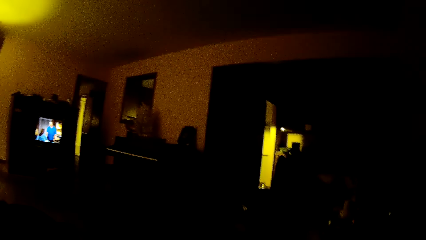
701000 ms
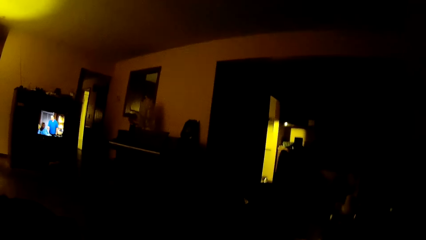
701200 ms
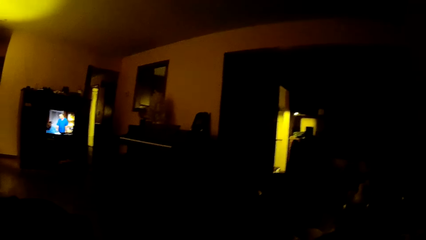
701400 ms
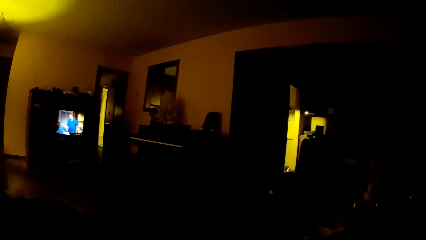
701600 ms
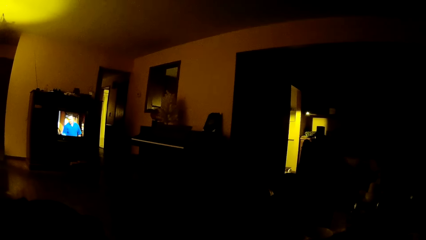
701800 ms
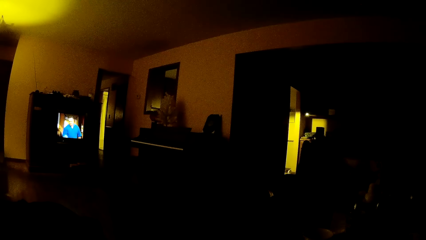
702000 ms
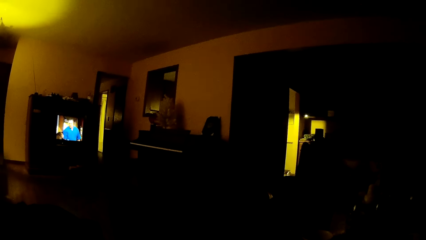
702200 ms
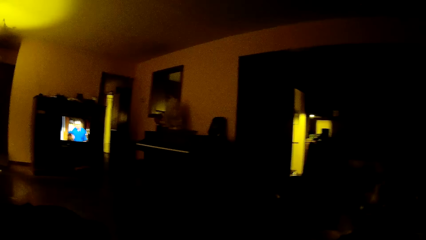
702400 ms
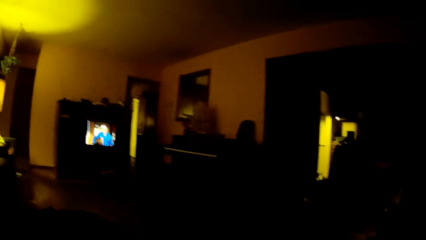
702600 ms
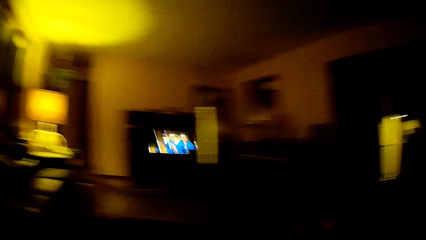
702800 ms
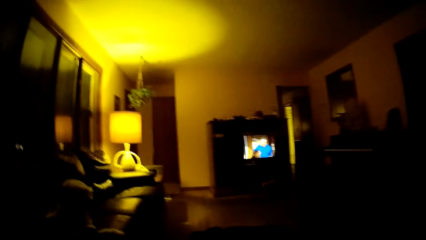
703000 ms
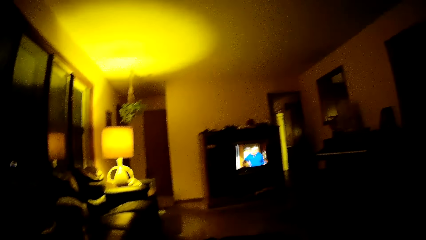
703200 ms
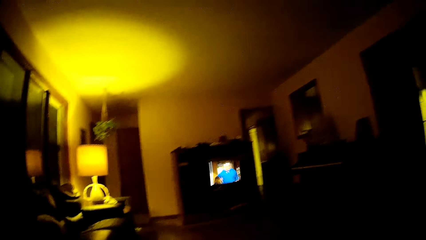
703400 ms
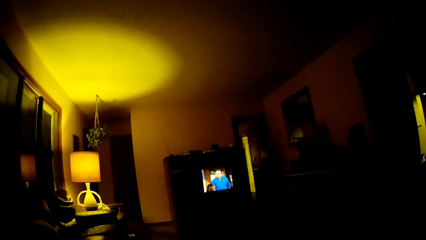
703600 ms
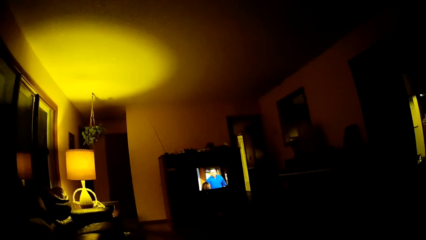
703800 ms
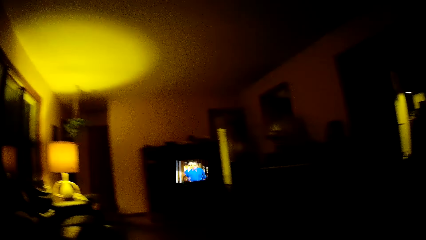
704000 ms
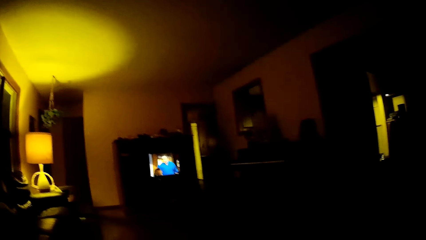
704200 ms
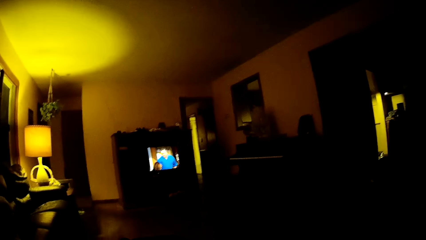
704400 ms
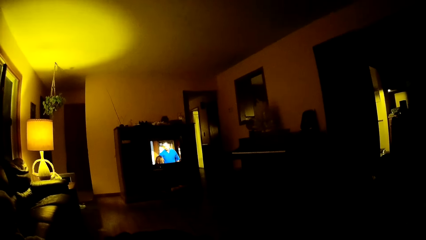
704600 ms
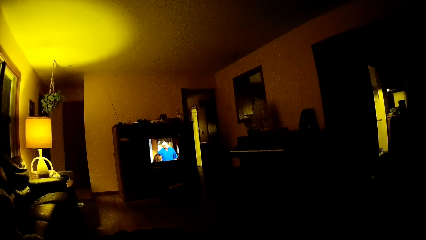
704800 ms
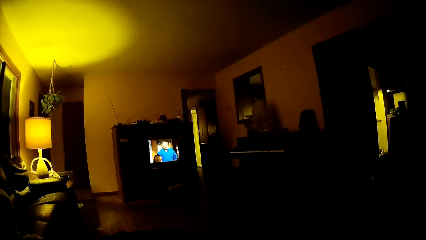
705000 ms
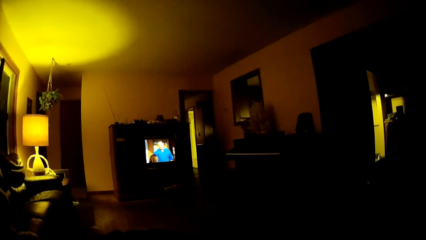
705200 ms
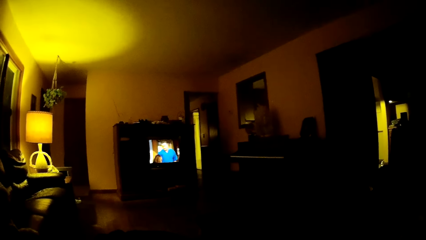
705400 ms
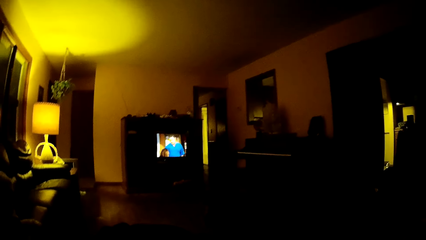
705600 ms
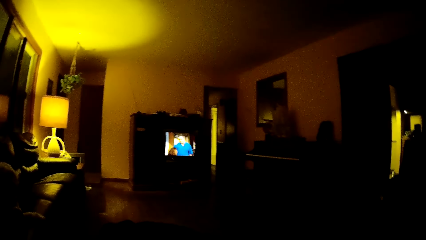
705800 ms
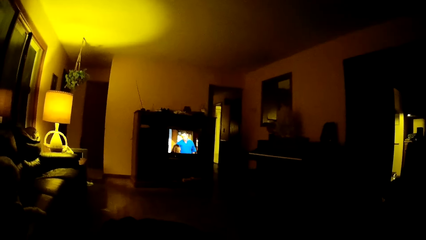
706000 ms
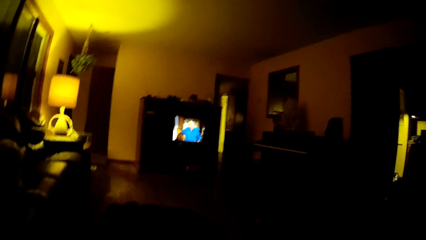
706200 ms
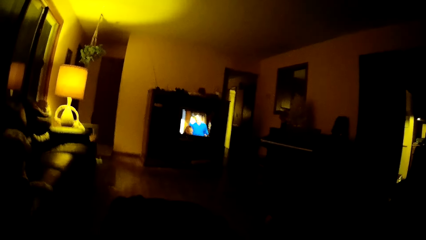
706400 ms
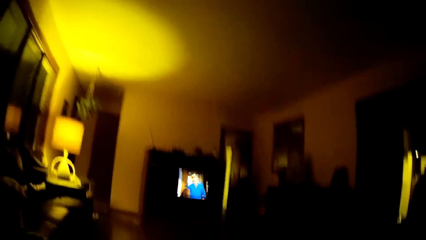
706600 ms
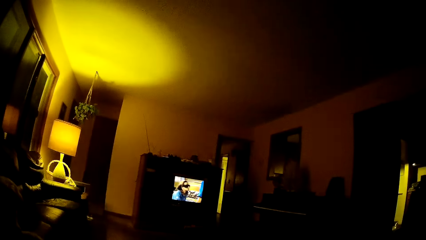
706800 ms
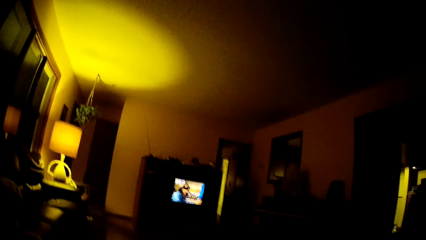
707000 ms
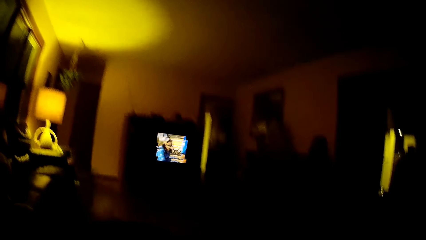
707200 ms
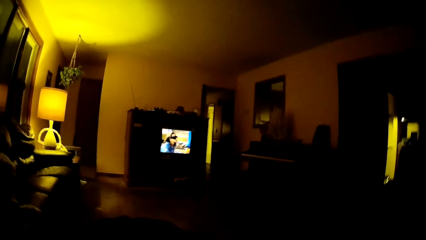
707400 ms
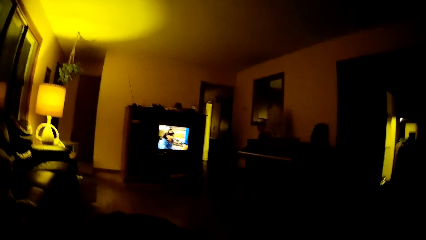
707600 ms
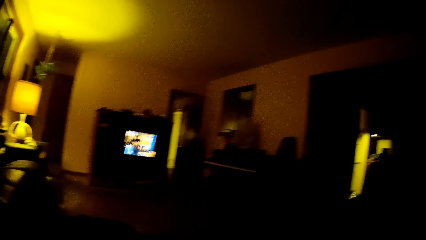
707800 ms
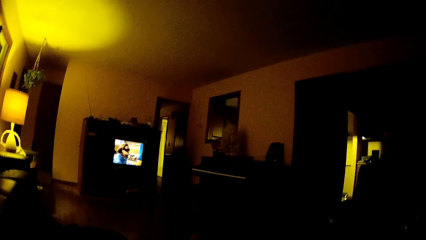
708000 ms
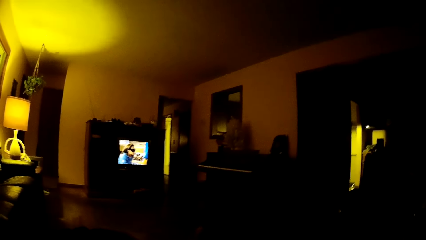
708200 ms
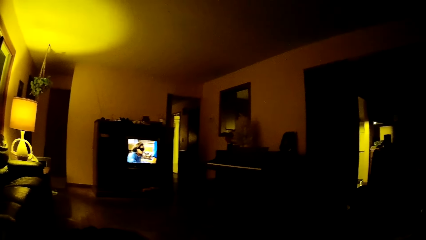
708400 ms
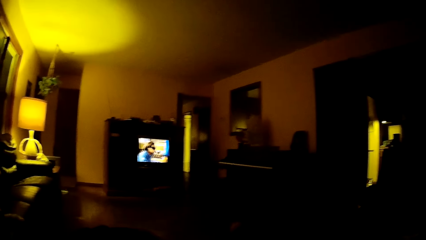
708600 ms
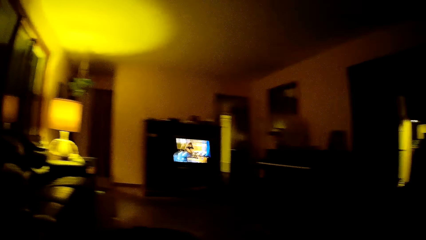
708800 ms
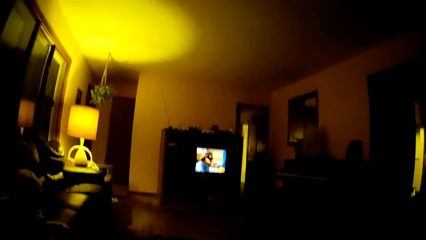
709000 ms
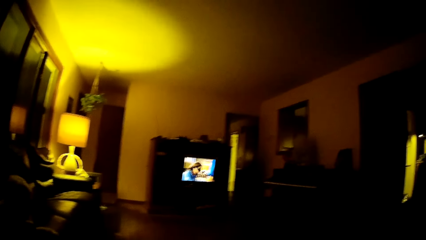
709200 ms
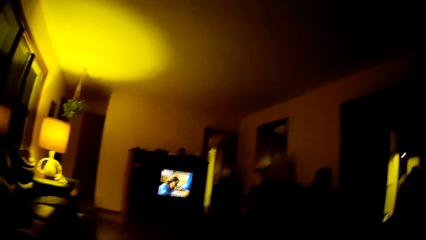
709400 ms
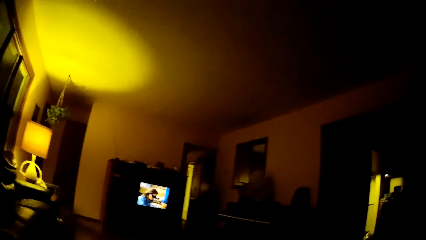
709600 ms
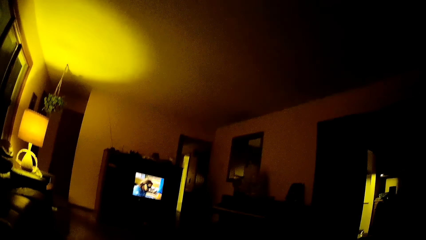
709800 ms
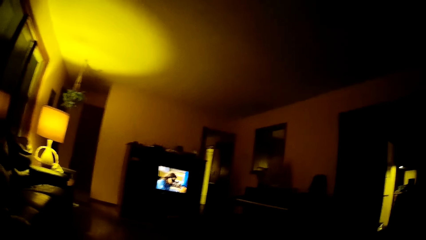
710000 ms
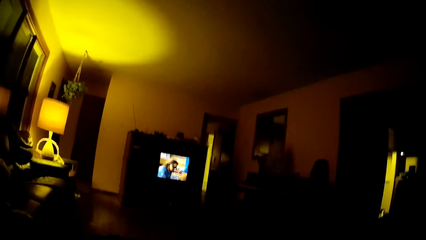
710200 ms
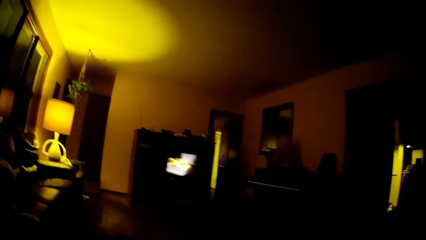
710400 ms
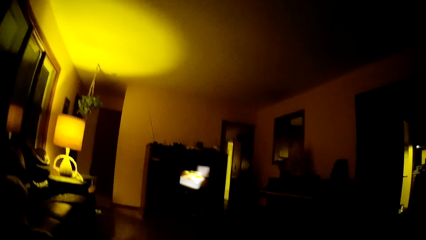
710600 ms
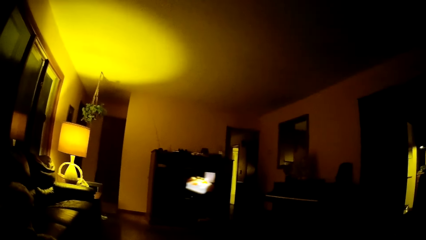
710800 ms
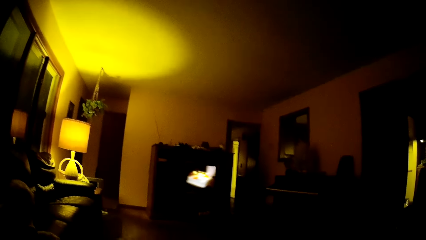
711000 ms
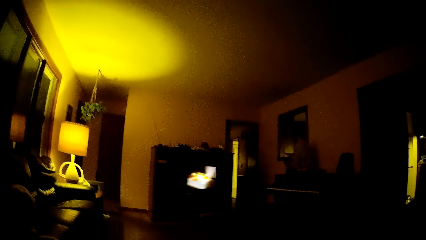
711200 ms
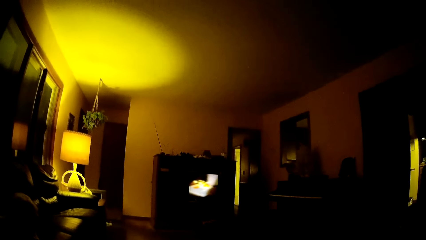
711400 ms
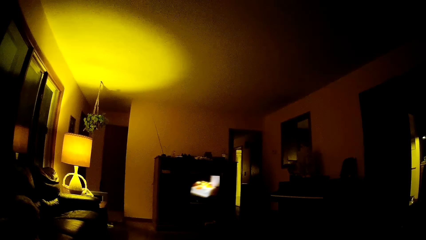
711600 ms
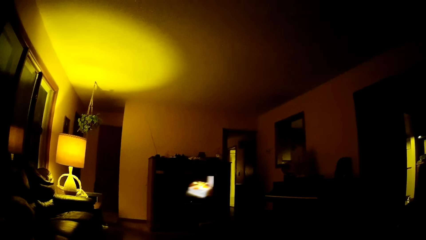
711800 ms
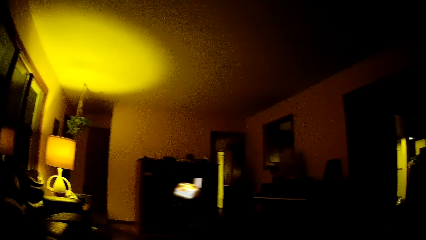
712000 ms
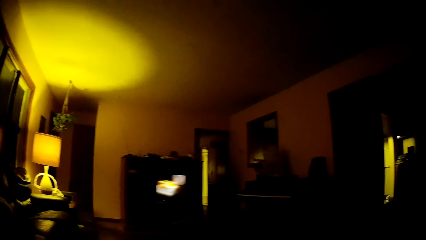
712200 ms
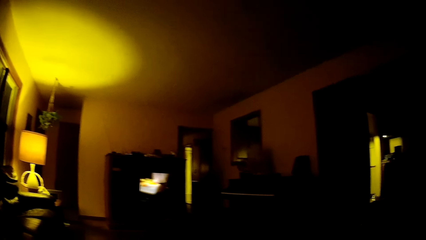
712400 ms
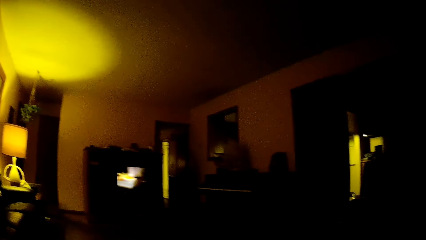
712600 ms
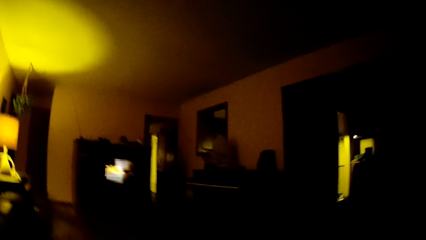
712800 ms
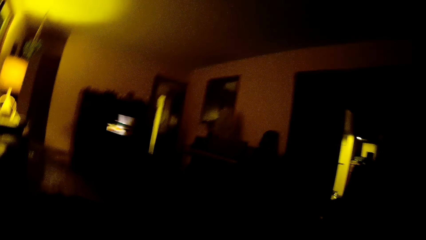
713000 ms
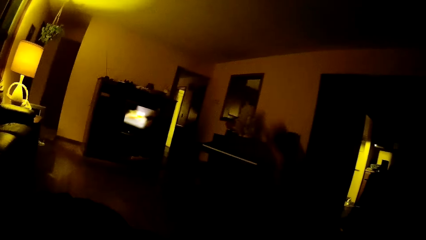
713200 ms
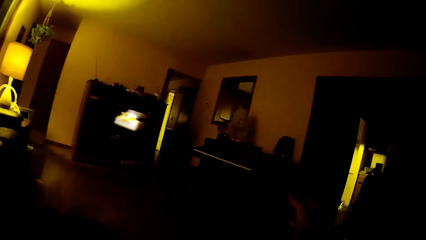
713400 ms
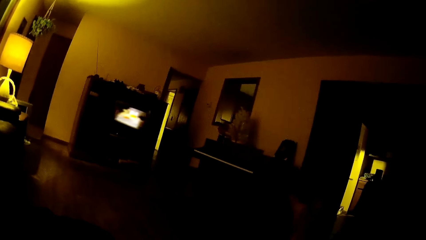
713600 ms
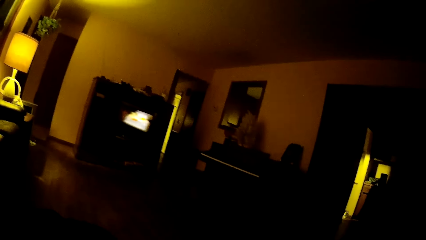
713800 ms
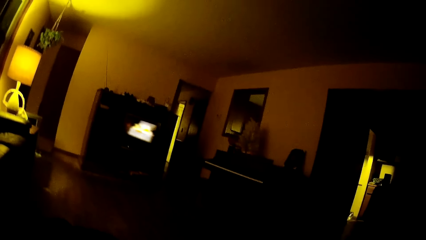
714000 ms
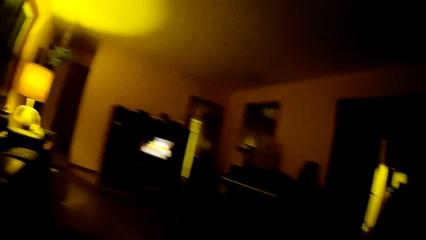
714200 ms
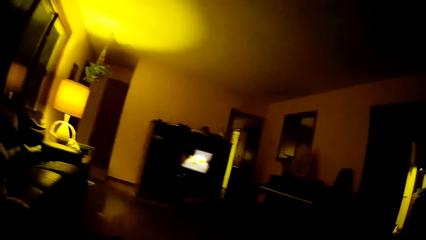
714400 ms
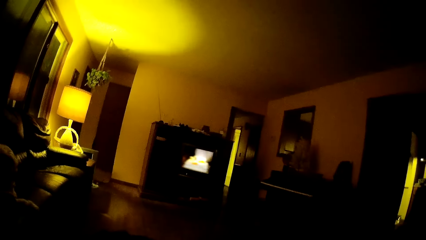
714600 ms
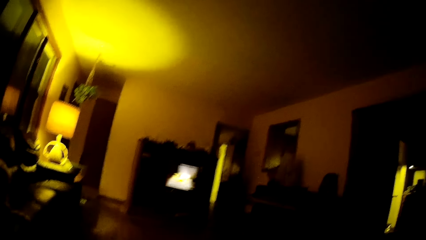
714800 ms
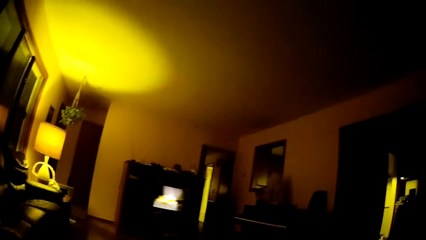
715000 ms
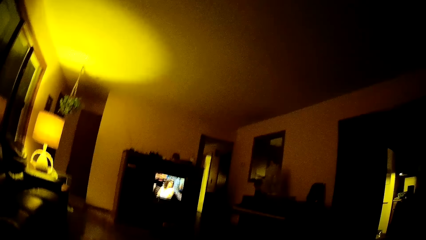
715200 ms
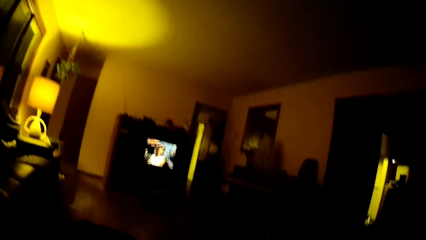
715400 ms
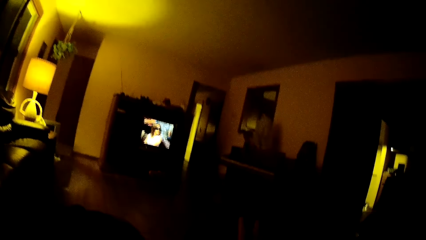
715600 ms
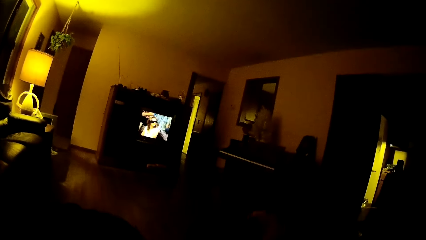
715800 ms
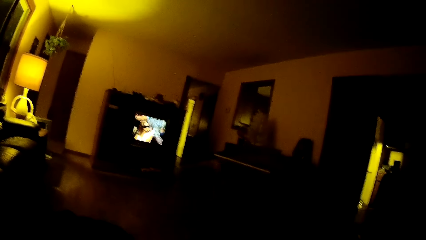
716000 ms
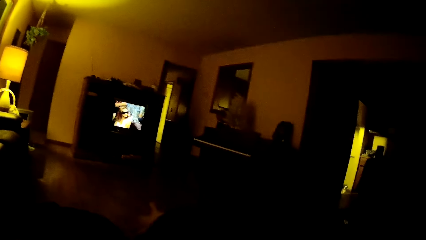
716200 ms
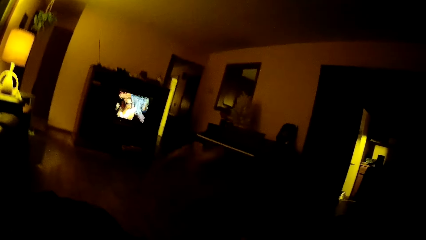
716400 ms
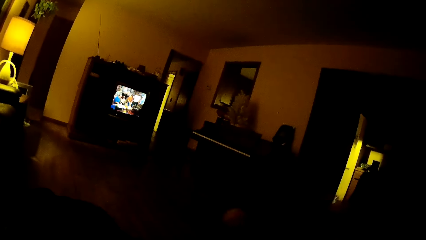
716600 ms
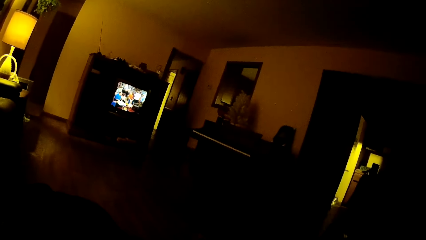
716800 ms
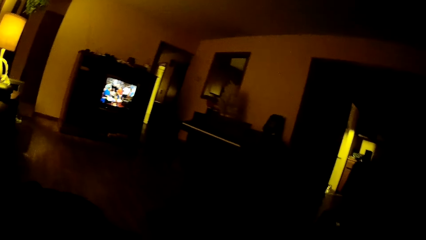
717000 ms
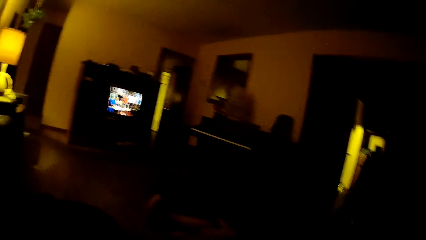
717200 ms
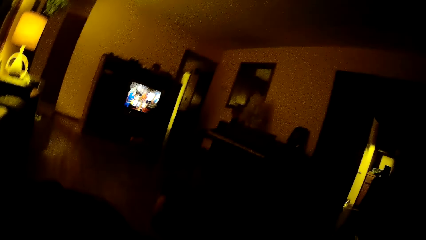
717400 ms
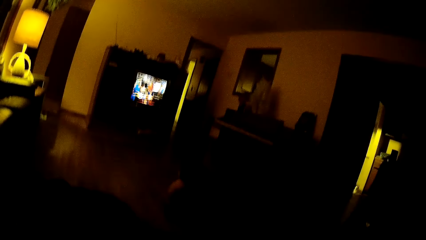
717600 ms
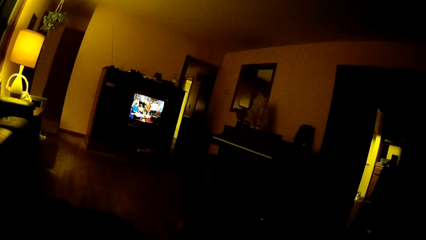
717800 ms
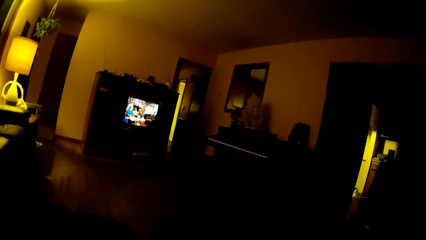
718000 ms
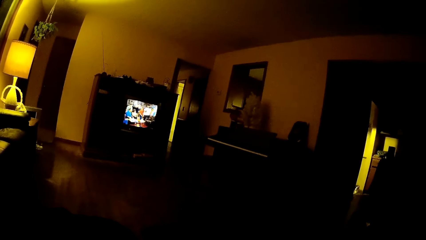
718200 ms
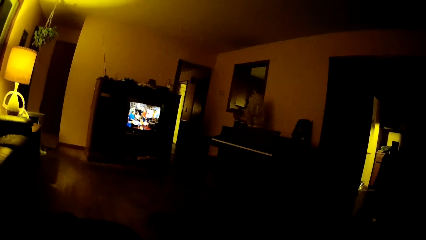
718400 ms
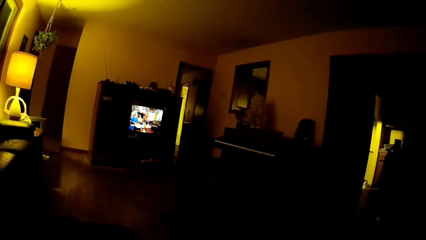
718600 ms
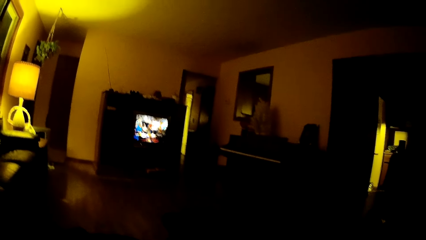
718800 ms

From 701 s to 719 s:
The camera wearer moves their hand. They look around. They look around again. They watch television. They look around. They look around repeatedly. They watch television. They look around. They move their hand. They look around. They look around again. They watch television. They look around. They move their hand. They move their leg.
